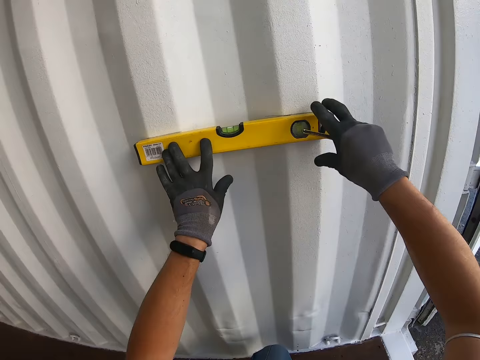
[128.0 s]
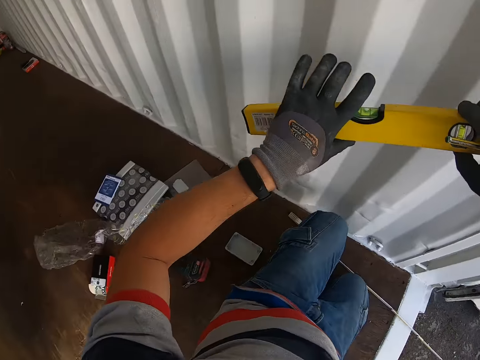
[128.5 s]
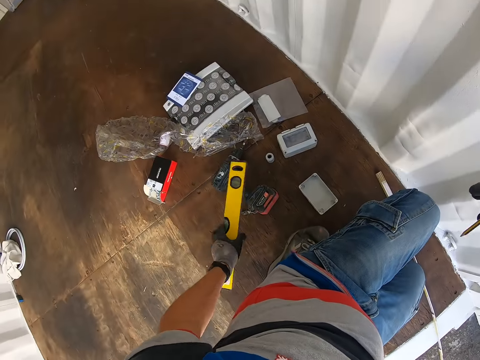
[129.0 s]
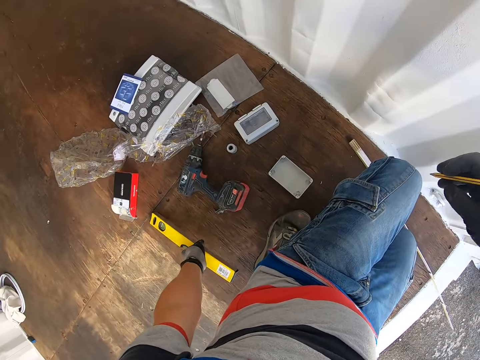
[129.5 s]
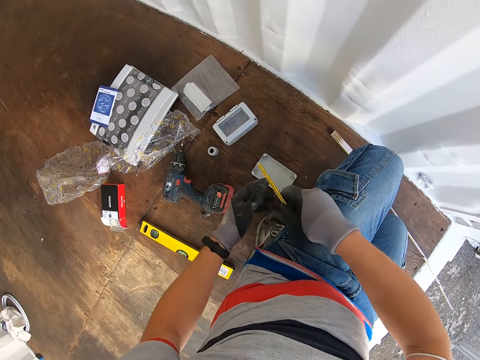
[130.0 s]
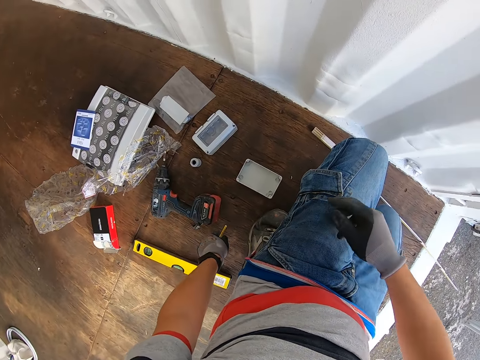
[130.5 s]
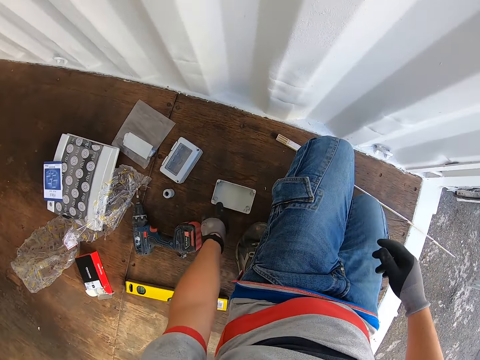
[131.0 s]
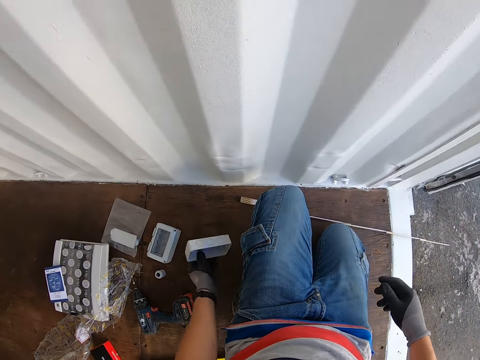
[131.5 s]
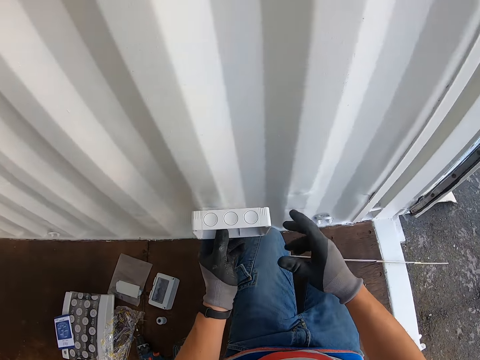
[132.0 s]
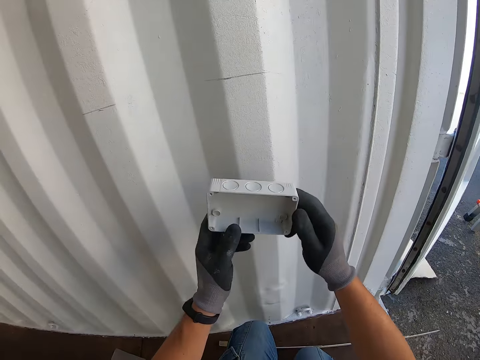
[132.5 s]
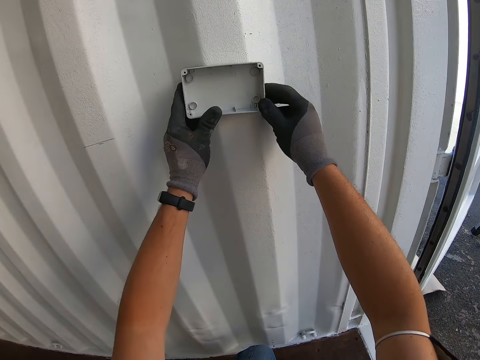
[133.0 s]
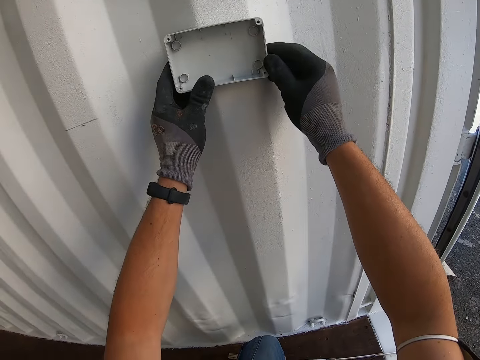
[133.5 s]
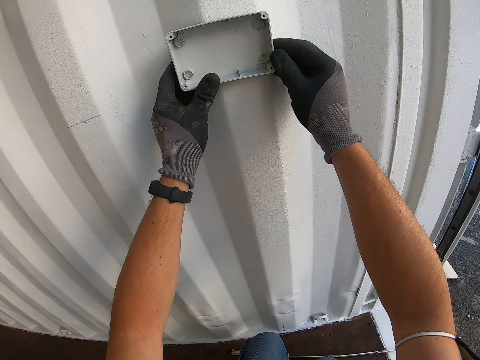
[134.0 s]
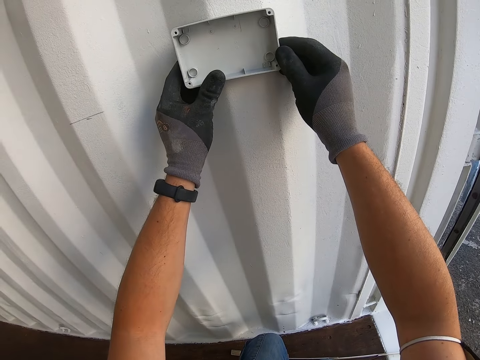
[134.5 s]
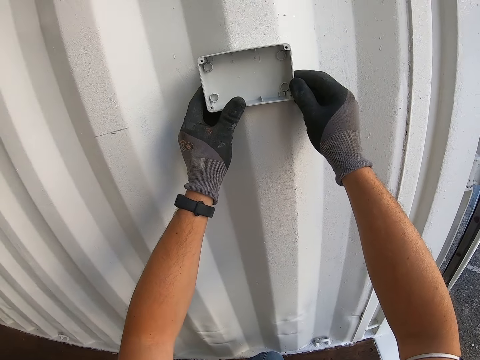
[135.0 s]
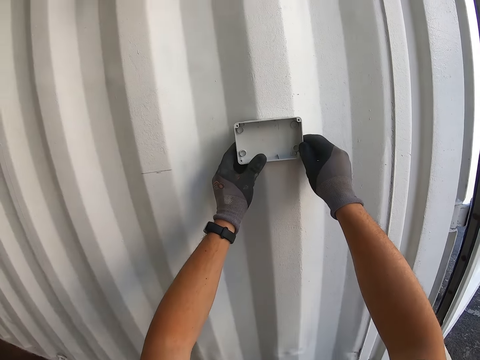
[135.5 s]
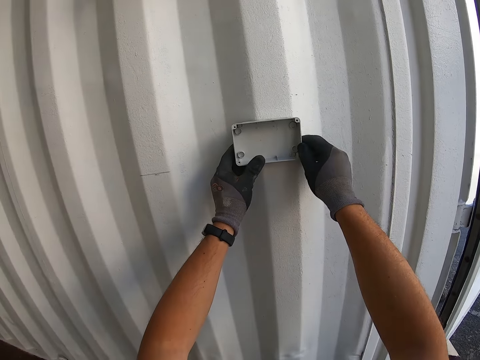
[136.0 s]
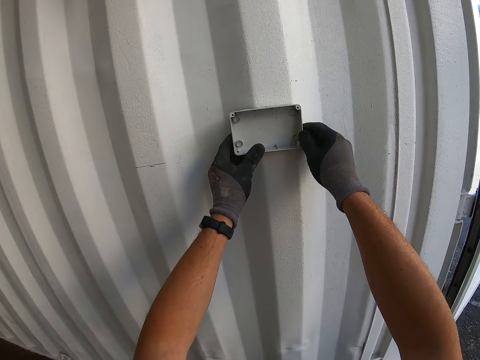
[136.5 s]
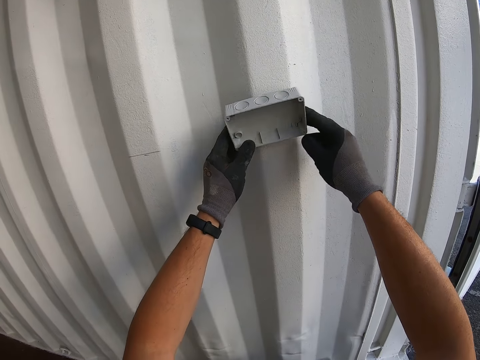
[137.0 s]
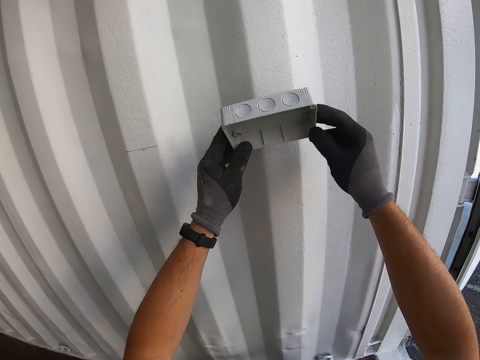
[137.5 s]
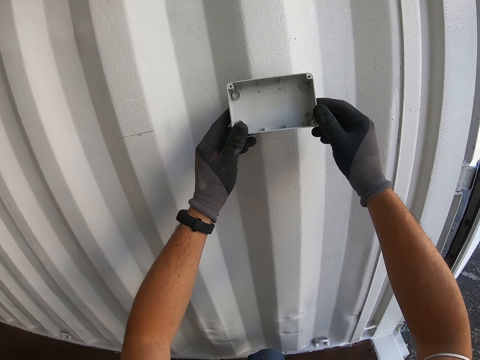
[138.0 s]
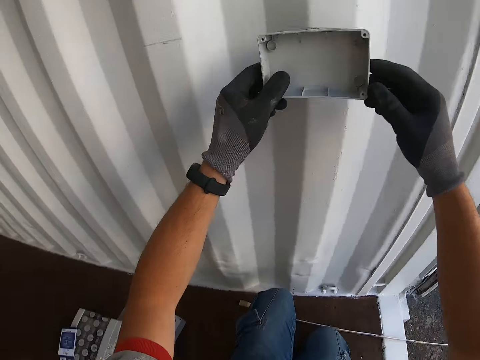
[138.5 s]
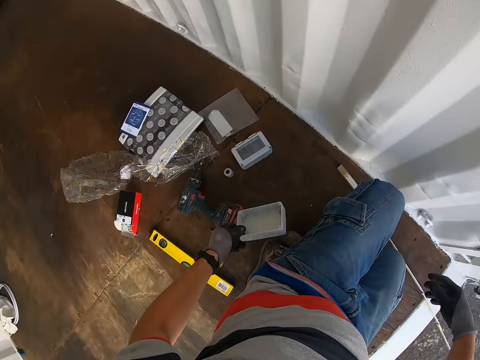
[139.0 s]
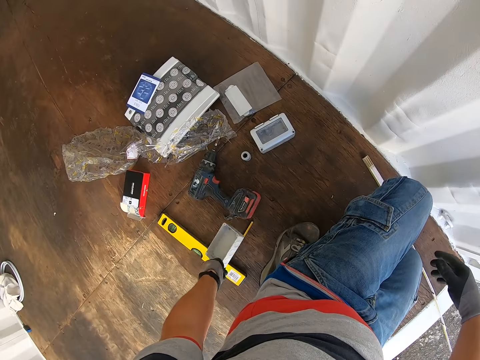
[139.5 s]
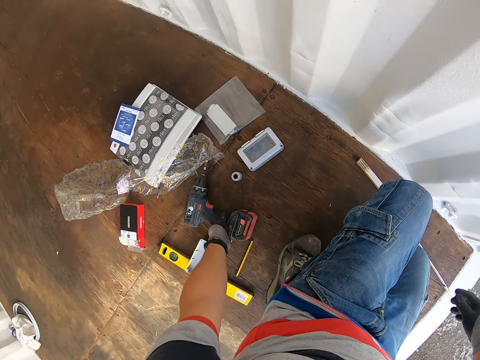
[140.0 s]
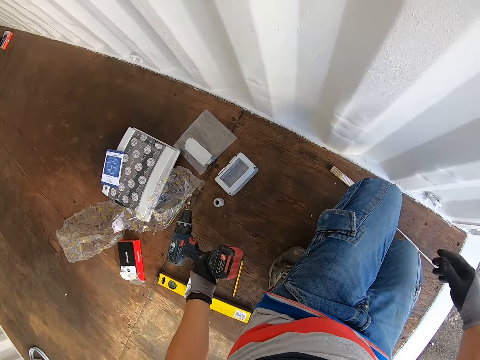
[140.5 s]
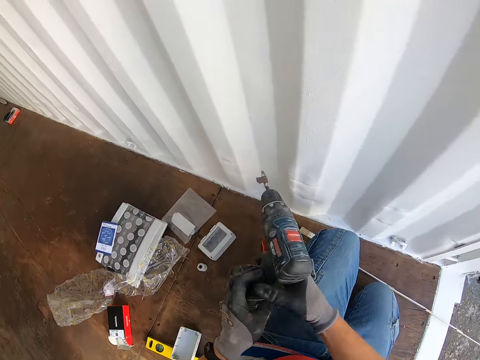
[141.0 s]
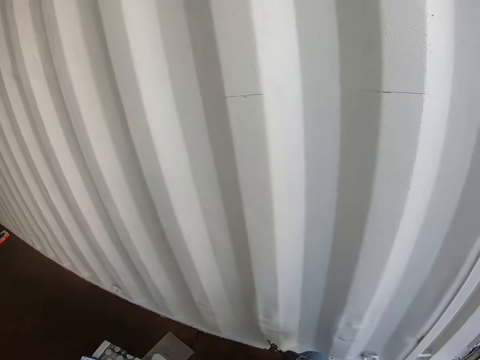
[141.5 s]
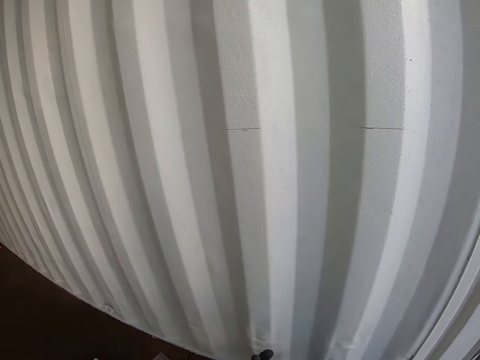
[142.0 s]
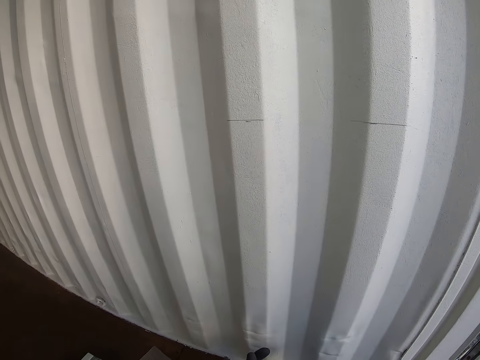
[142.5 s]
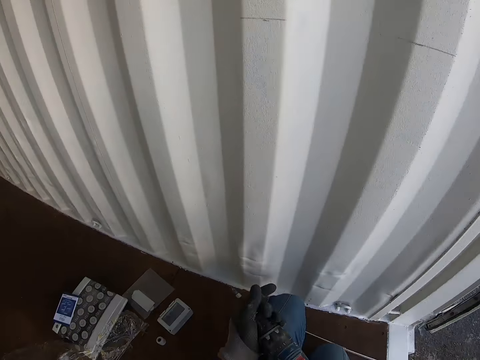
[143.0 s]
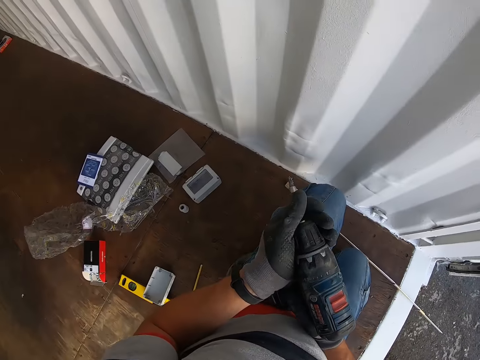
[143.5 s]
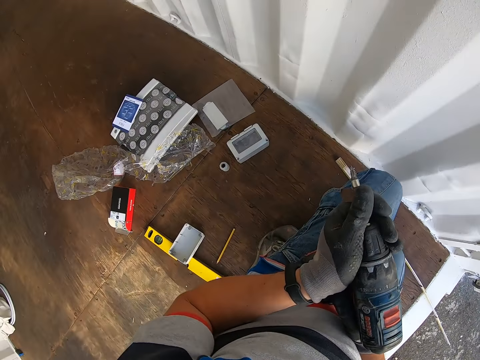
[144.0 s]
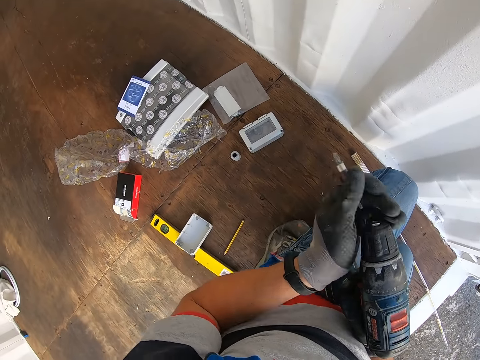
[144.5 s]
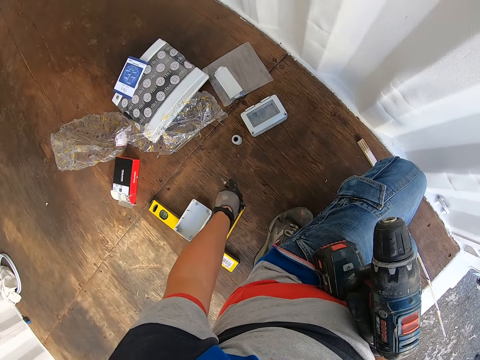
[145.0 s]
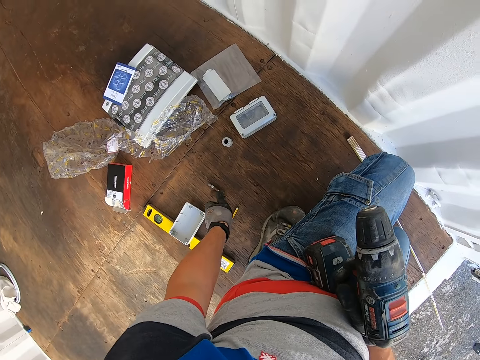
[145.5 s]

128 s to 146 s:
The camera wearer drops the spirit level on the floor. They drop the pencil on the floor. They pick up the socket box on the floor. They put the box on the wall. They drop the box on the floor. They pick up the nail gun or drill on the floor.

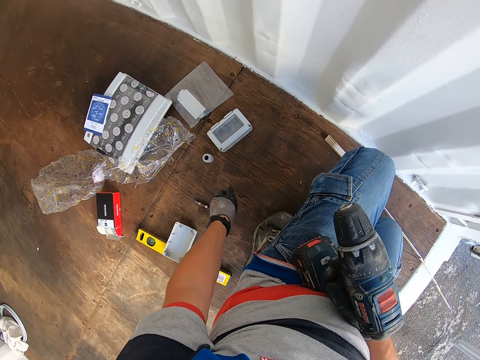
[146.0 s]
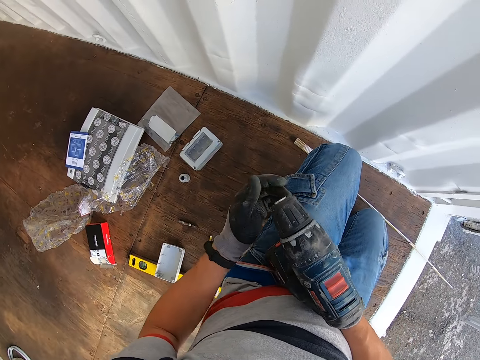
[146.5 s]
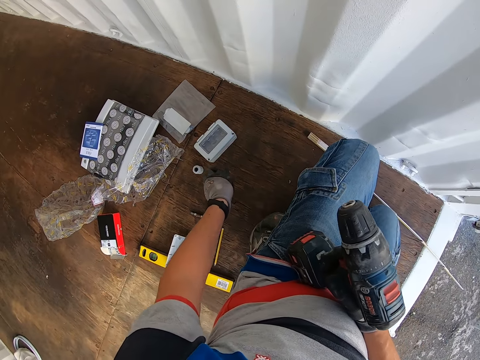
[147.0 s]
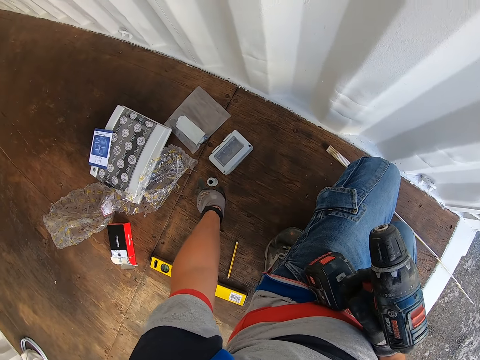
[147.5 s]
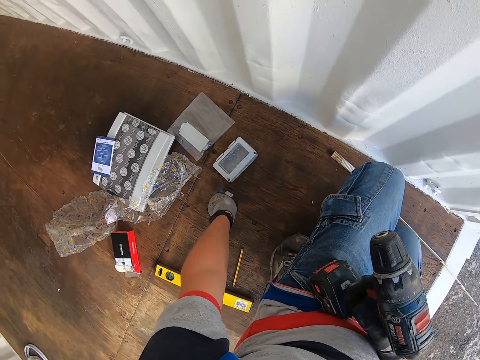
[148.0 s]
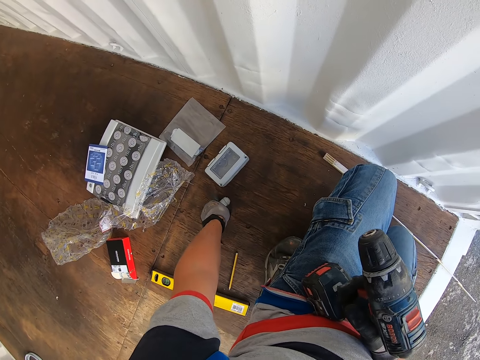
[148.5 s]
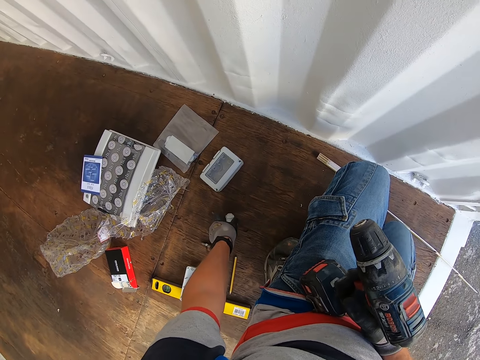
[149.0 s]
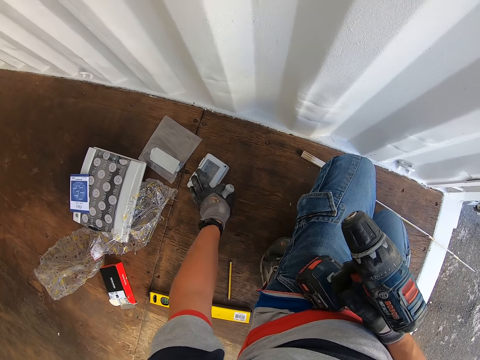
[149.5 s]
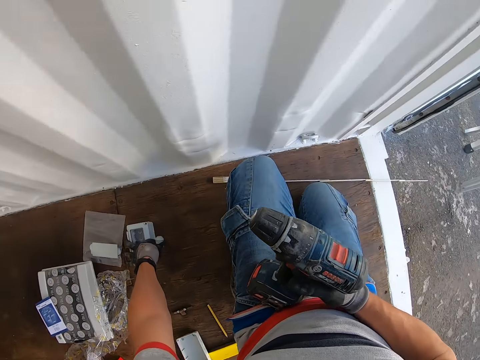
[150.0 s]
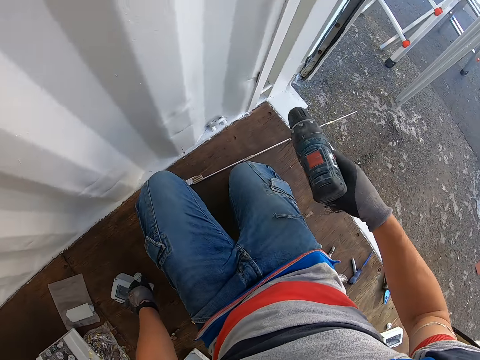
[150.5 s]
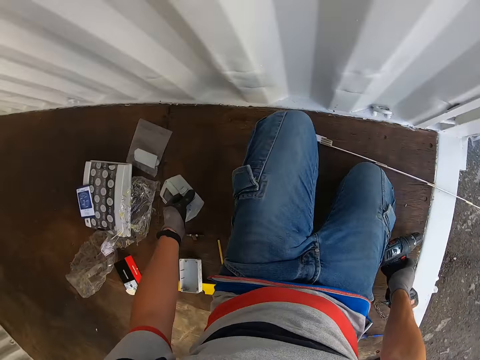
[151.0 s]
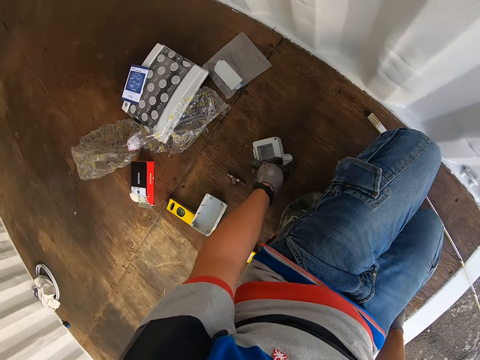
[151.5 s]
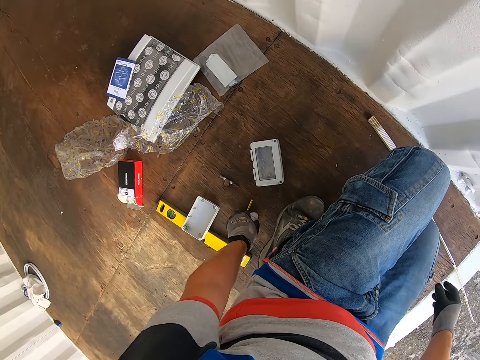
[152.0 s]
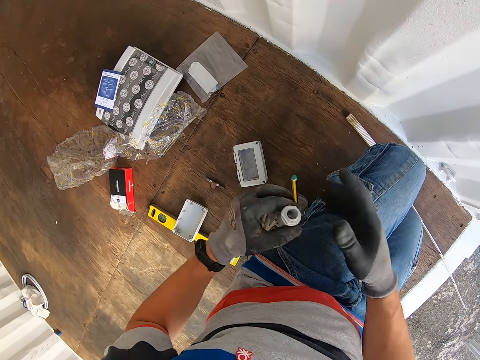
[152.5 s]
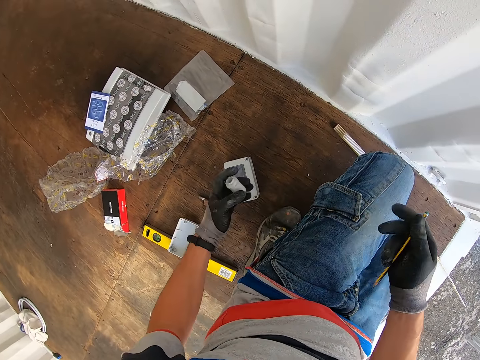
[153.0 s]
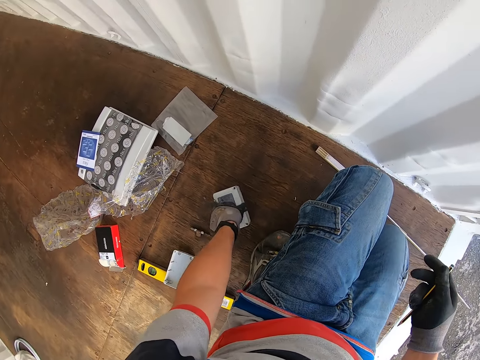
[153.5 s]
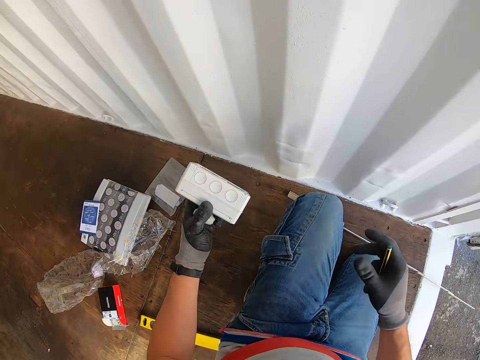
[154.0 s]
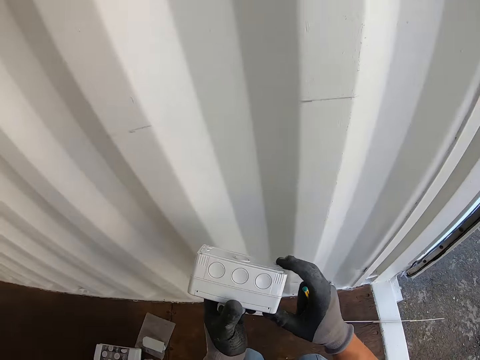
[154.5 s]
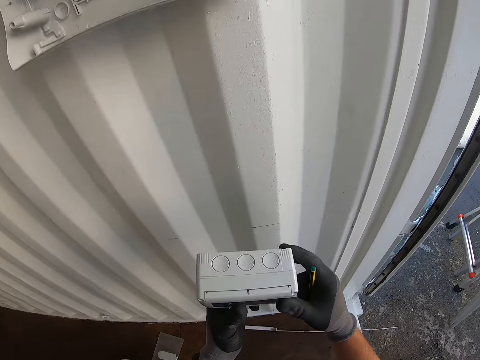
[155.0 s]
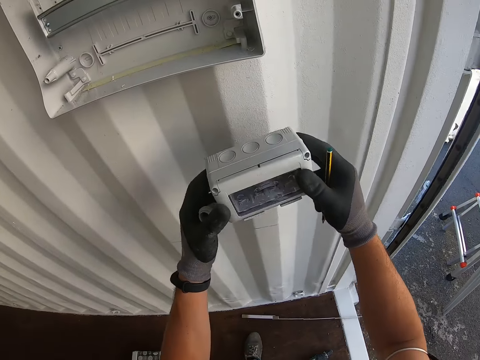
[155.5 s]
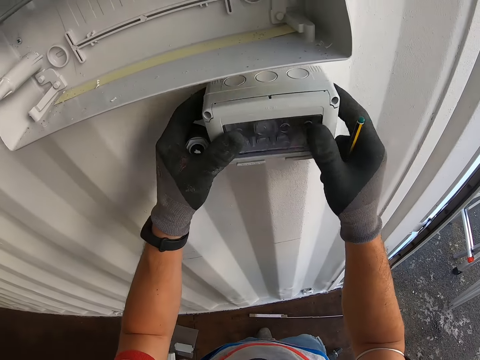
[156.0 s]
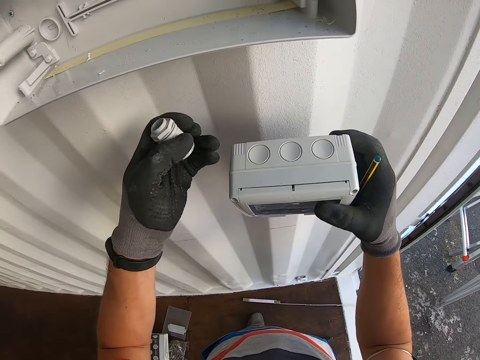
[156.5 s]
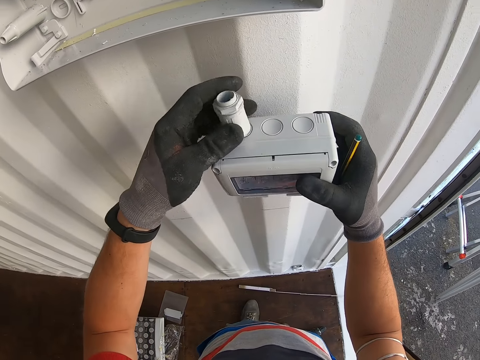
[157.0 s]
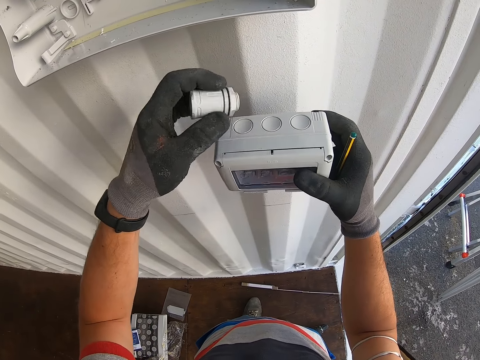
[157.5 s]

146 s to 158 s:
The camera wearer drops the nail gun on the floor. They pick up the socket box.
